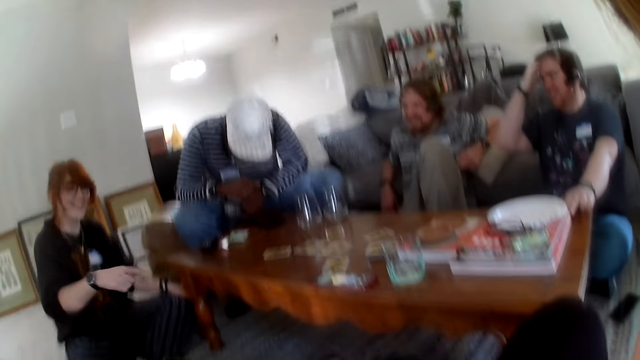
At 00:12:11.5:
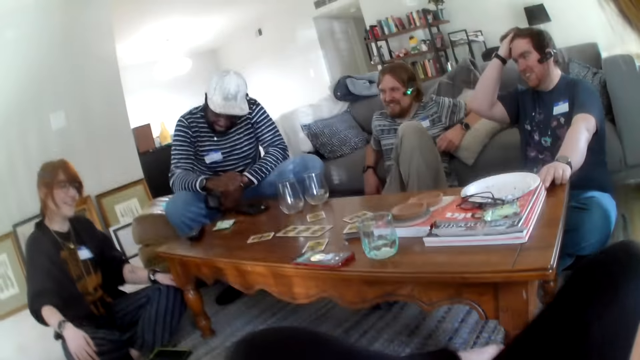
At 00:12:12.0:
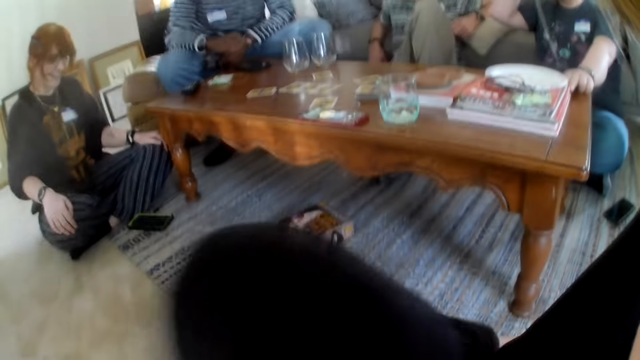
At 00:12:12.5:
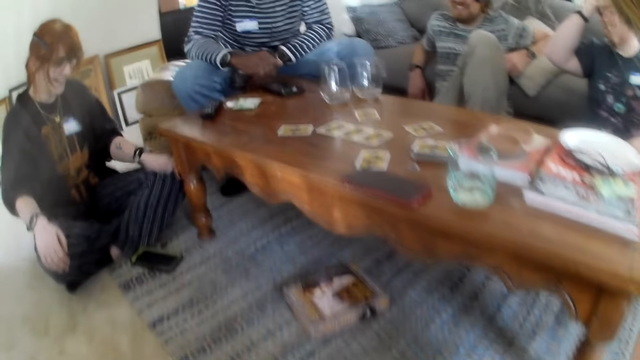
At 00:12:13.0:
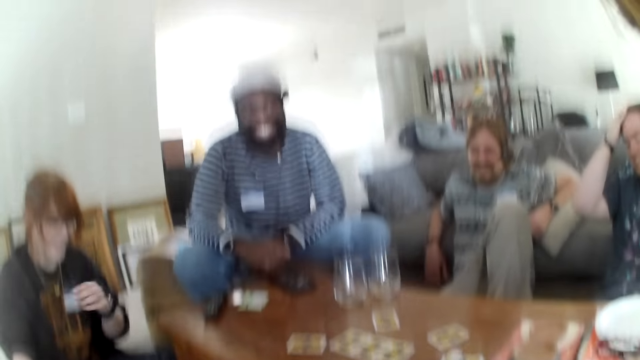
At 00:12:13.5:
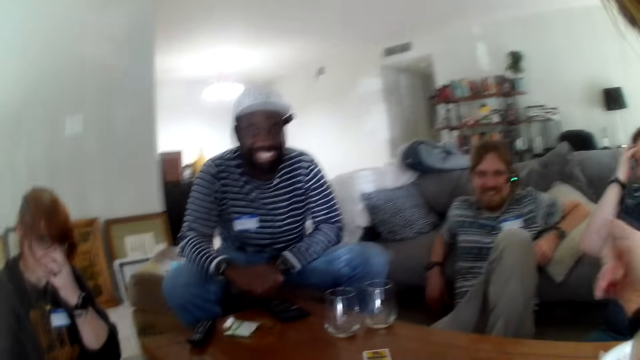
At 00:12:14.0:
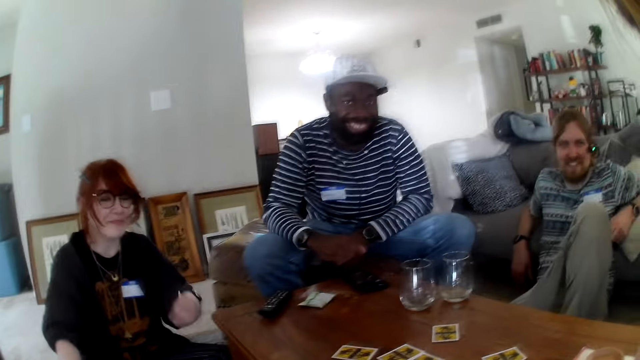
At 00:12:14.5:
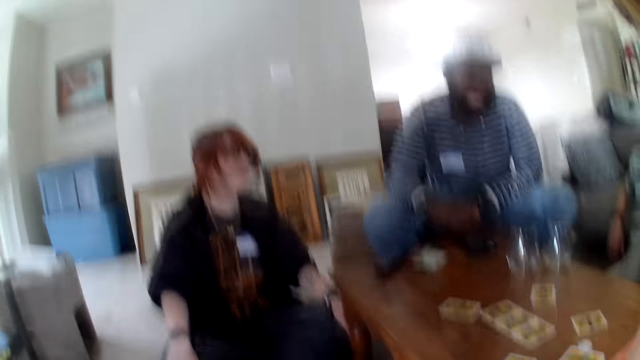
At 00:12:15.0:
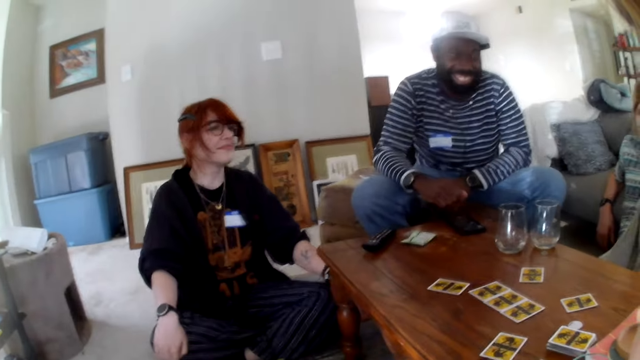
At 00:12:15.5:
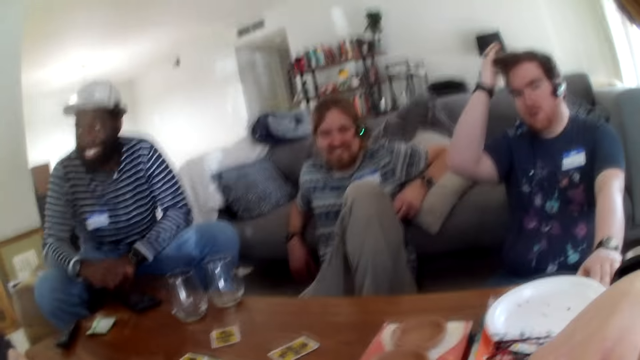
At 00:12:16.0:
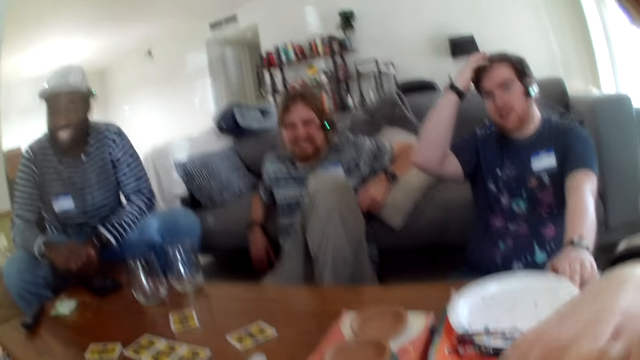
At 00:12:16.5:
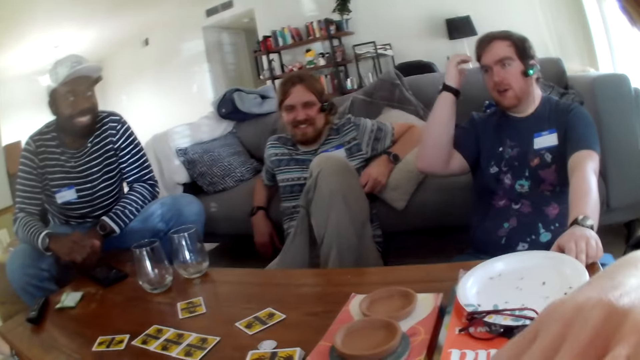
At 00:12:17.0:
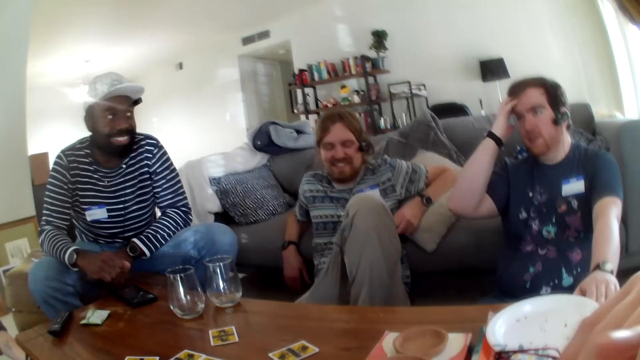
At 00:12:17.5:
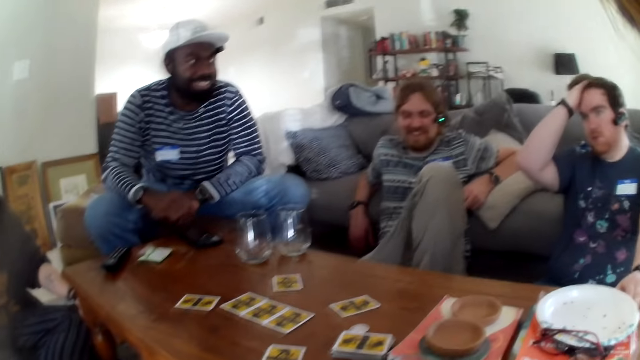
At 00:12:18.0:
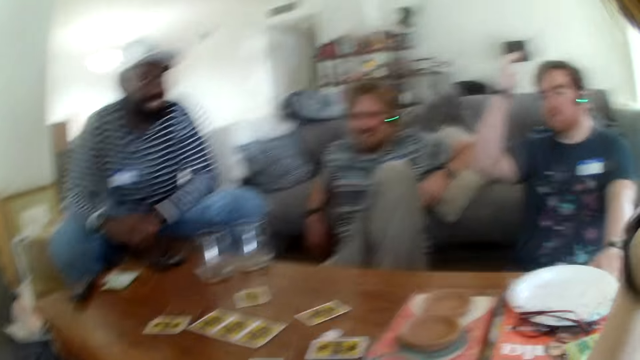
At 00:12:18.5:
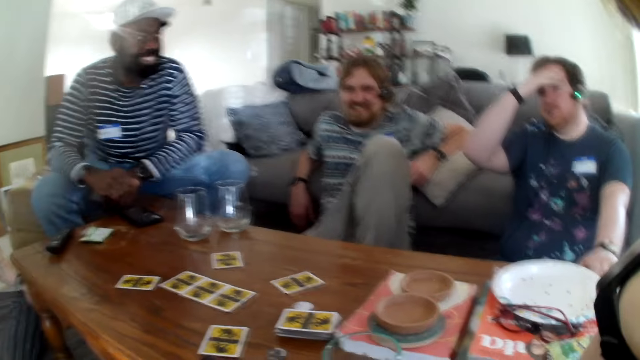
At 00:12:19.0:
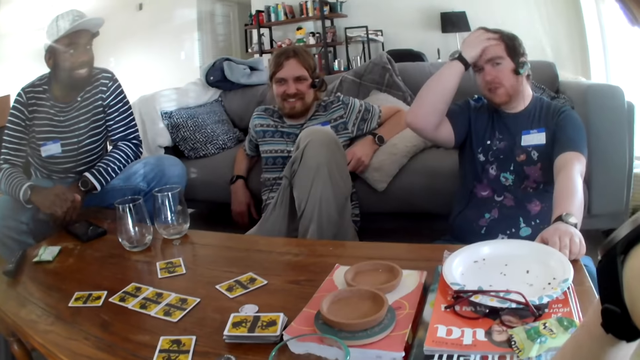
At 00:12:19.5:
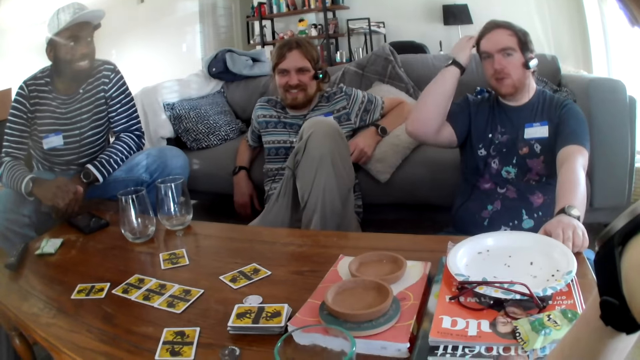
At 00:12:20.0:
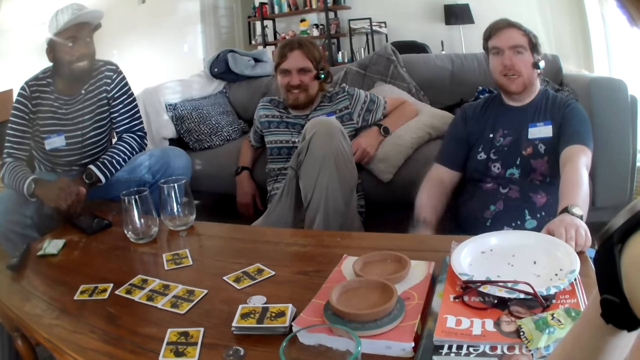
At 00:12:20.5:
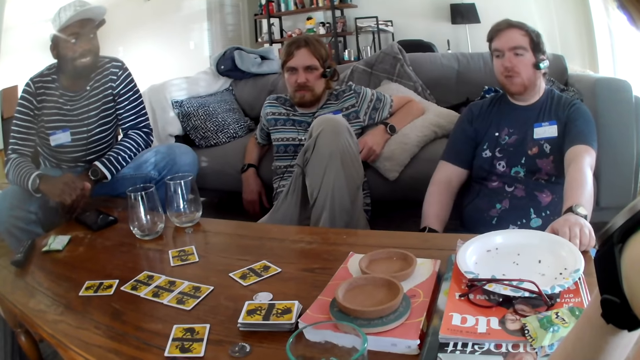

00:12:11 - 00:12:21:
A woman points at a man. A person laughs. Another person laughs. A third person laughs. The second person touched the head. The camera wearer talks. The woman touches the face. The man combs the hair with the fingers. The second person talks.

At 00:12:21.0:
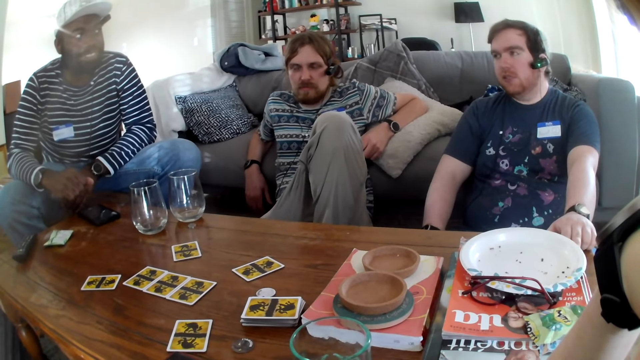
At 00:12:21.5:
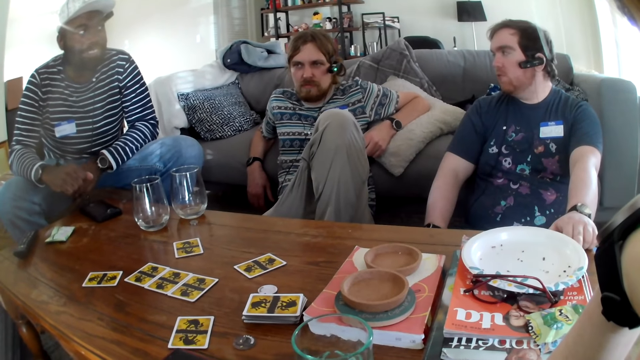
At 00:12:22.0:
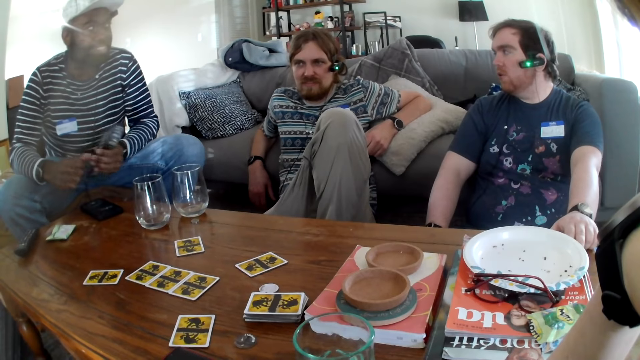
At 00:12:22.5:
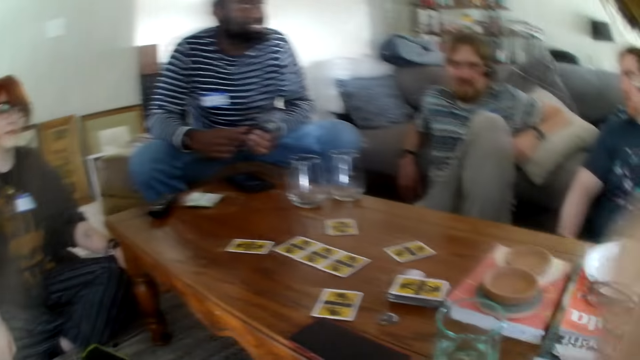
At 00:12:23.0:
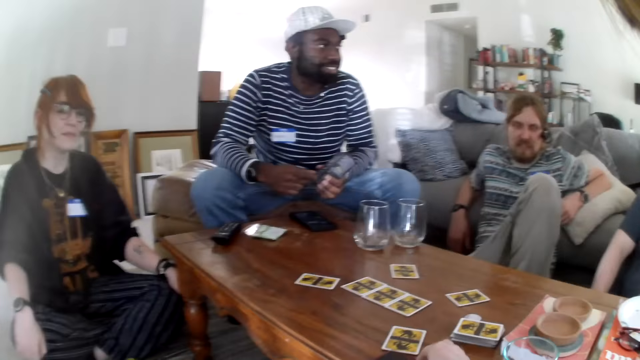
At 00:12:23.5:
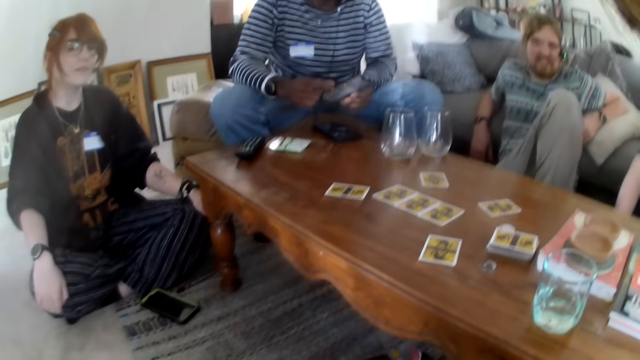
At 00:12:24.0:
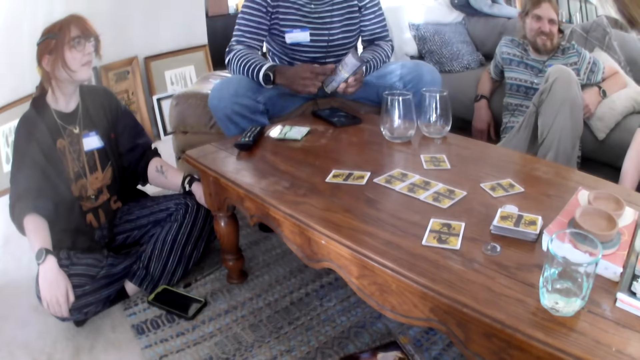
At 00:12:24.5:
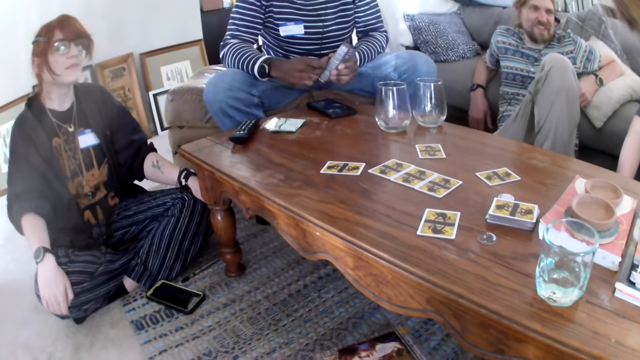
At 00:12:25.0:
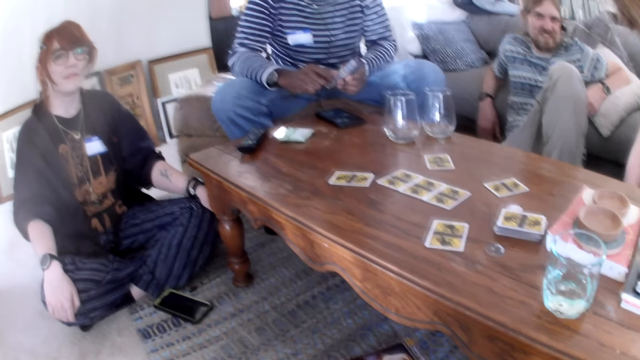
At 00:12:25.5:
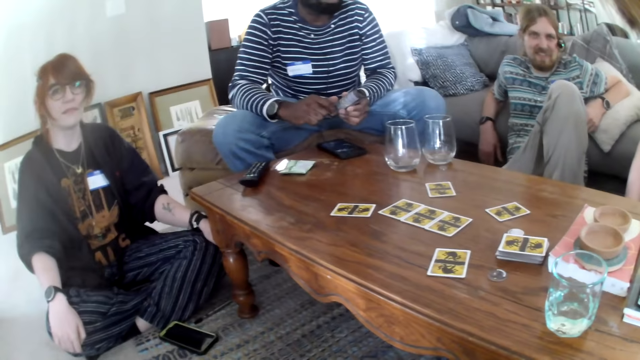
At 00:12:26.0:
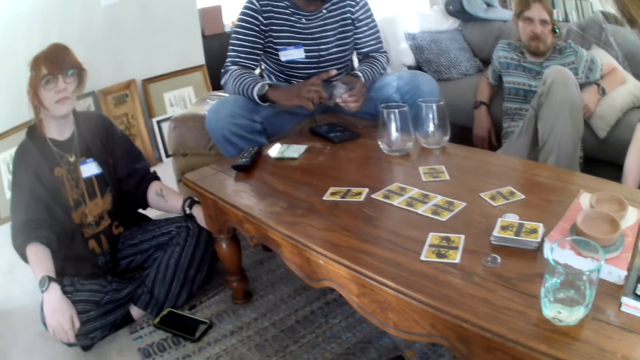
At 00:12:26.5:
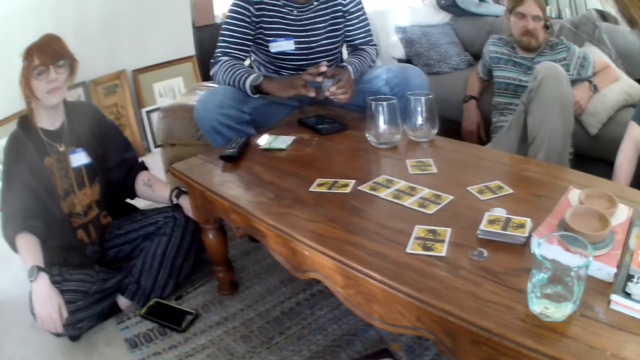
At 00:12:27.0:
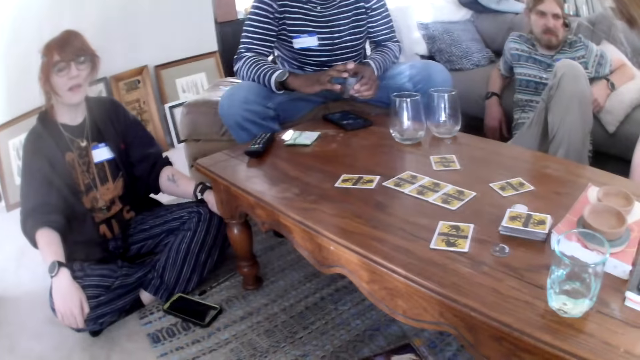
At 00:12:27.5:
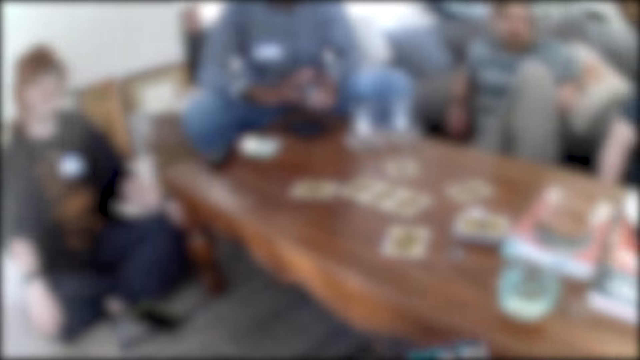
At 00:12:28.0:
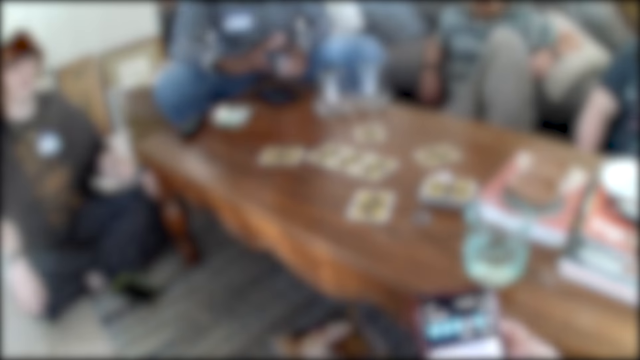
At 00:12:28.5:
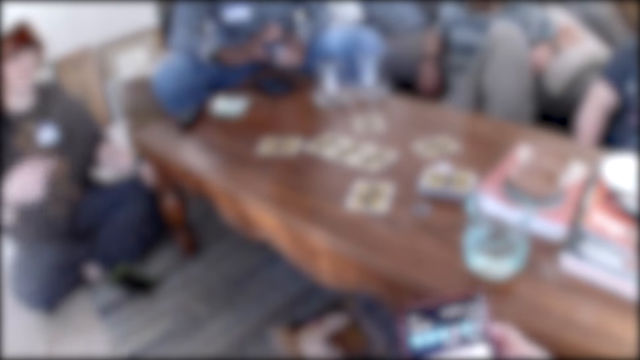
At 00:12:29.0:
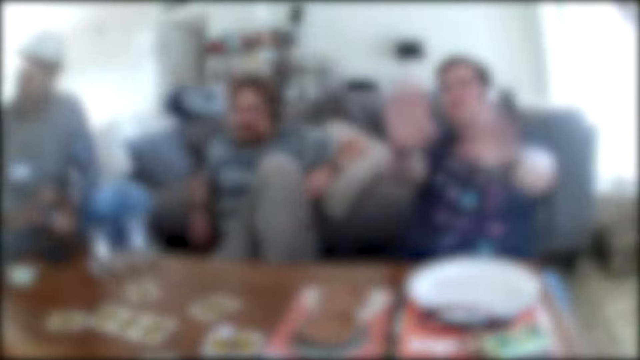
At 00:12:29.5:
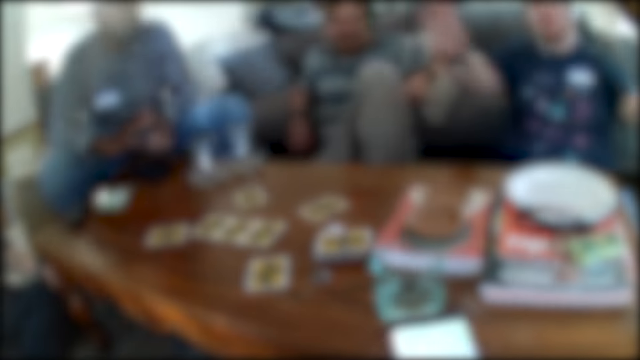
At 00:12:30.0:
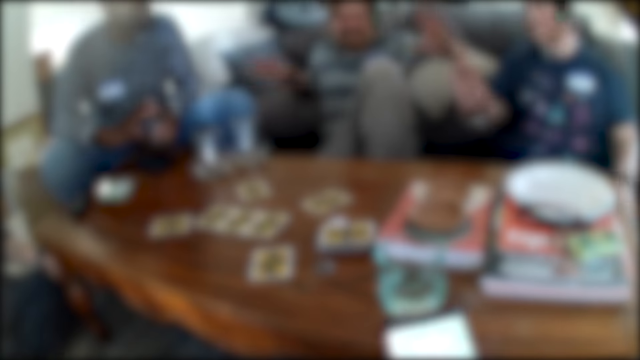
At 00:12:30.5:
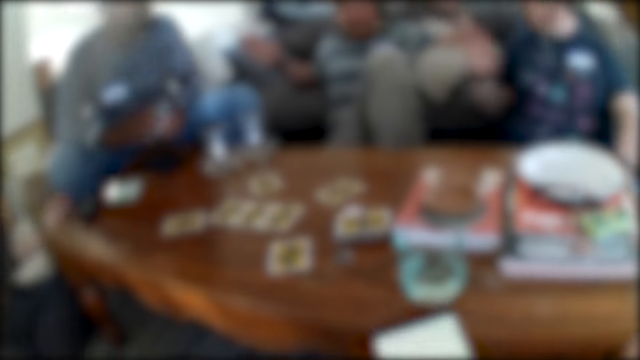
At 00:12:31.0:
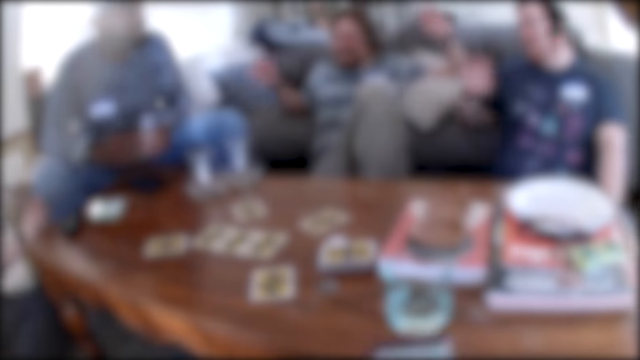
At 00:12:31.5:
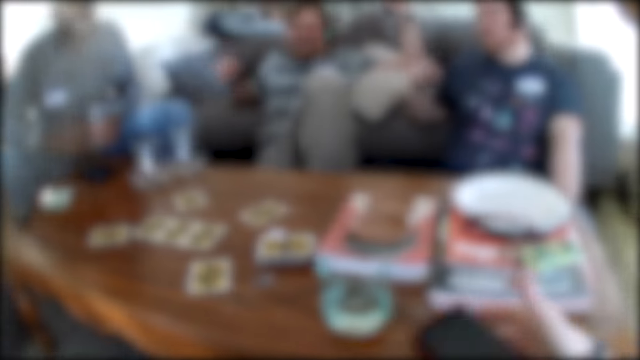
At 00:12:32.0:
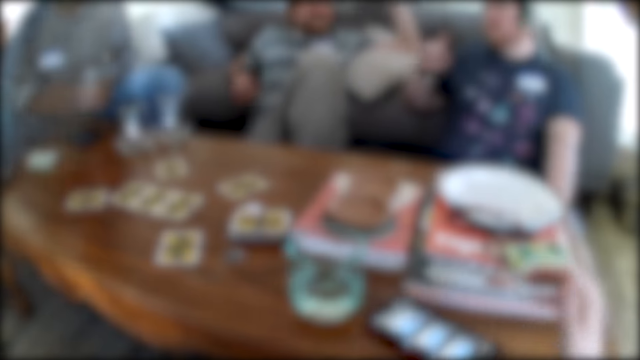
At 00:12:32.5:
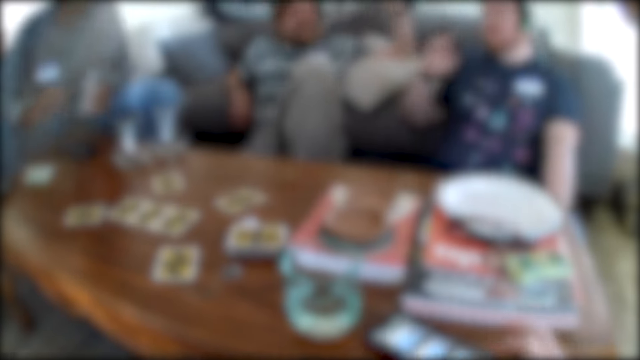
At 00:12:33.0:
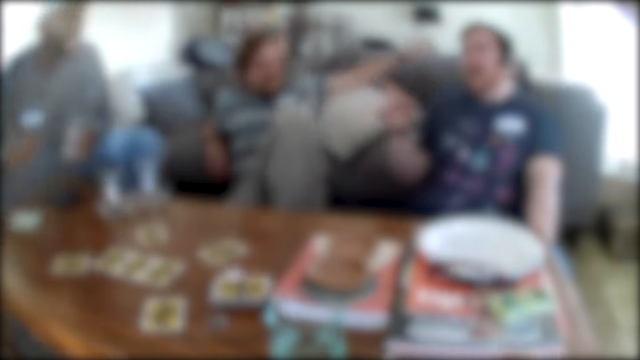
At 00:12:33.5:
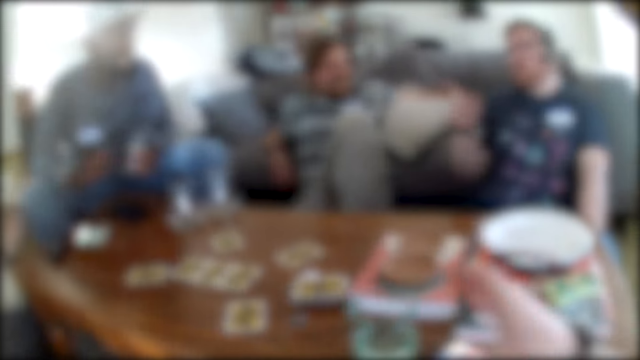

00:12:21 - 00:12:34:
The camera wearer picks up the phone on the table. They talk. A person talks. A man waves the hands. The person talks. Another man waves the hands. Another person talks. The camera wearer puts the phone on the table.
